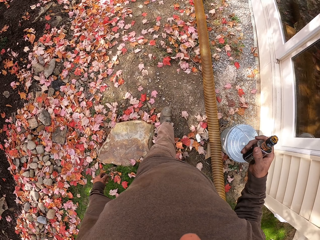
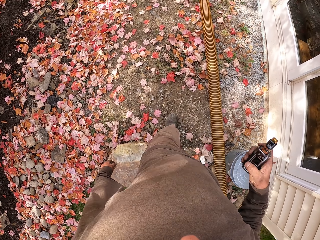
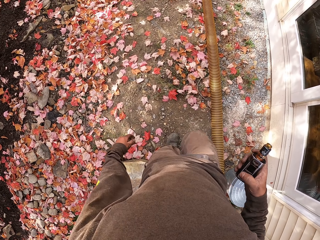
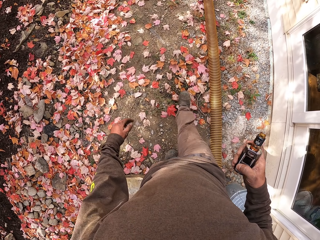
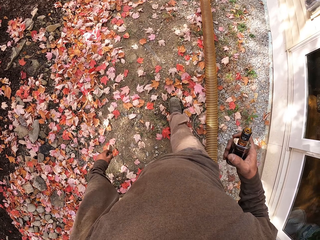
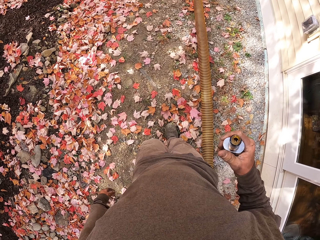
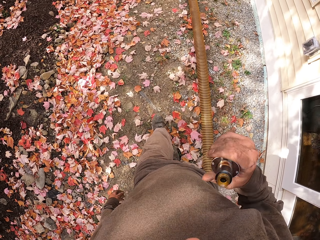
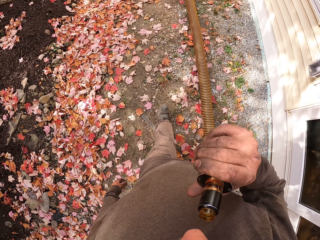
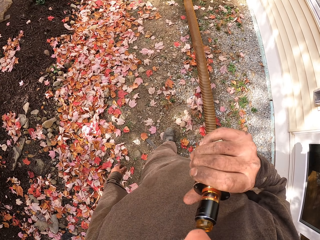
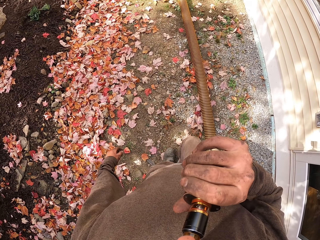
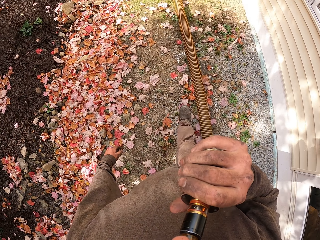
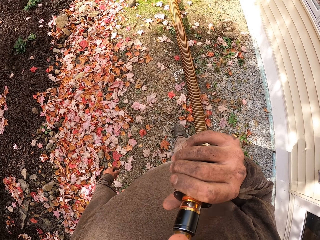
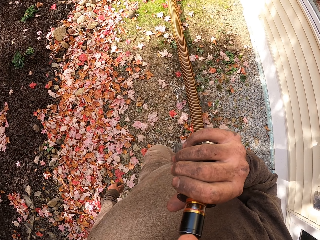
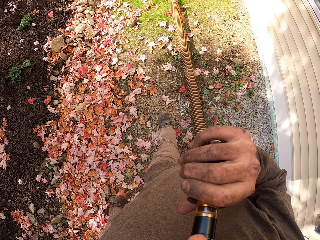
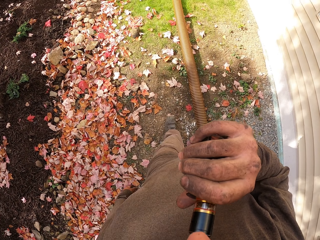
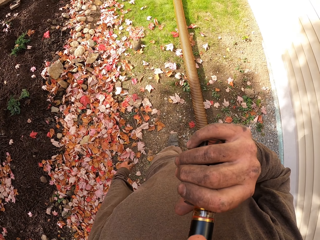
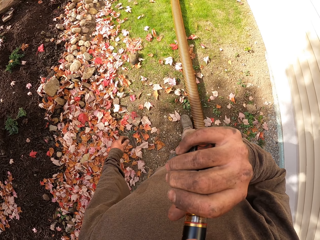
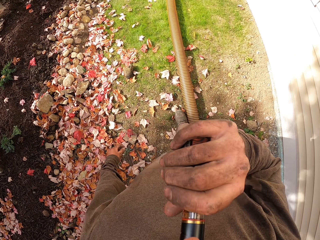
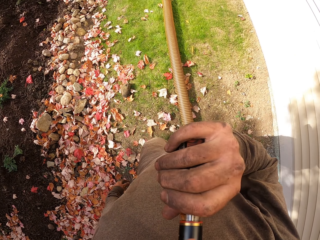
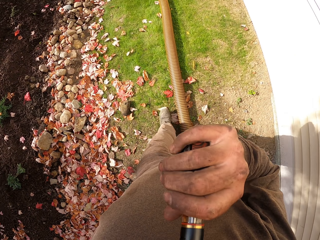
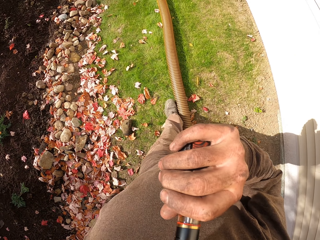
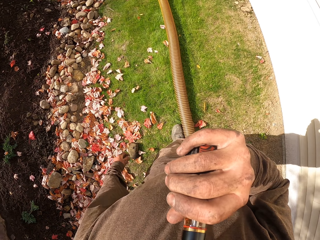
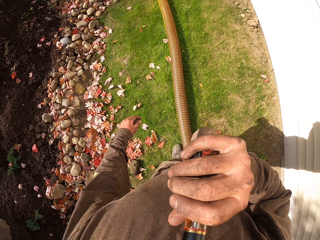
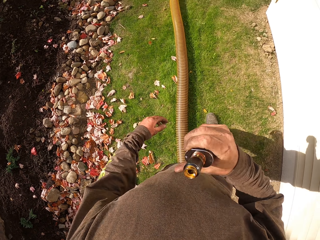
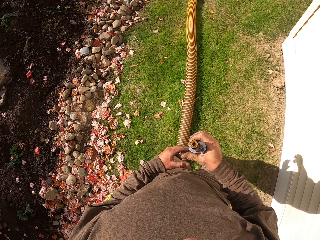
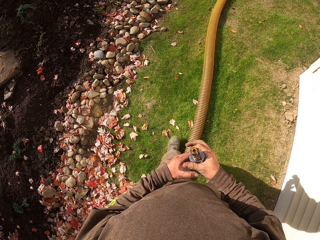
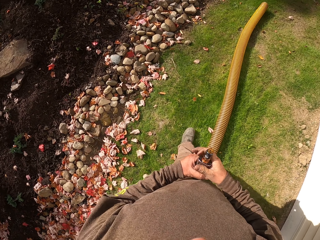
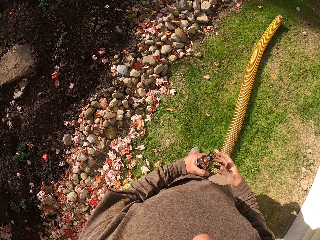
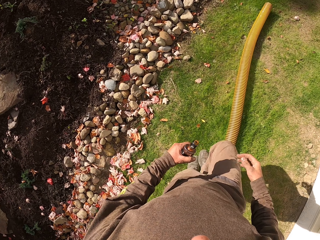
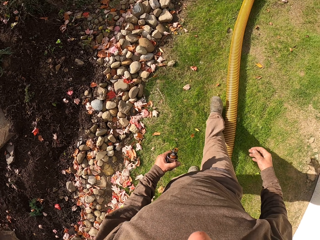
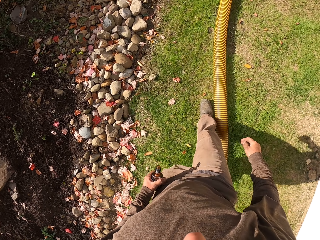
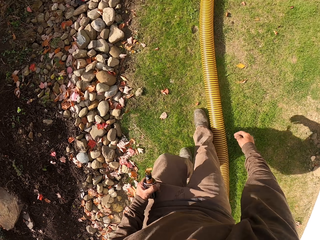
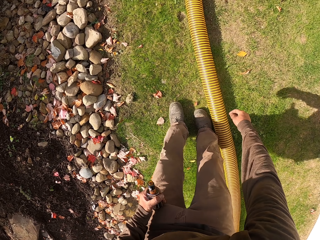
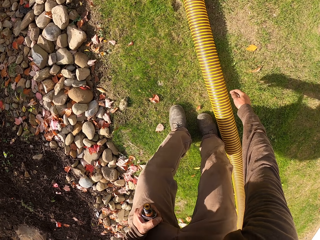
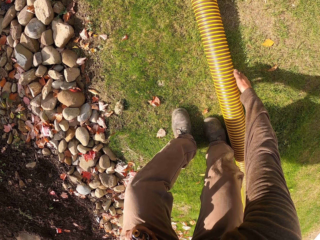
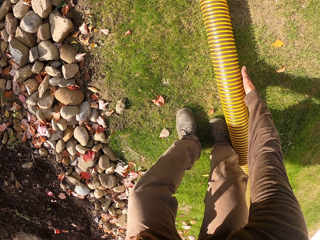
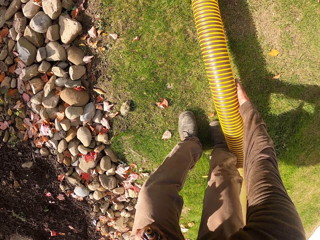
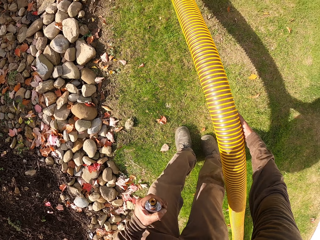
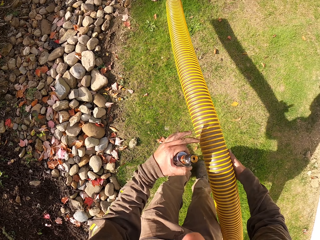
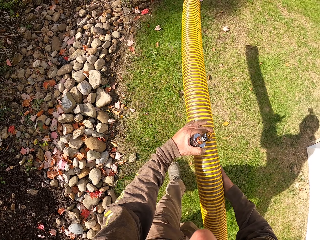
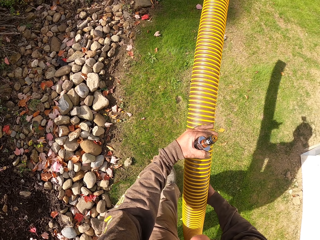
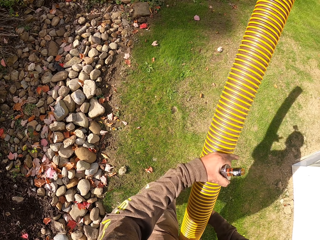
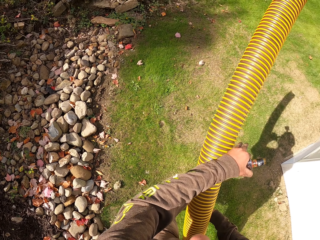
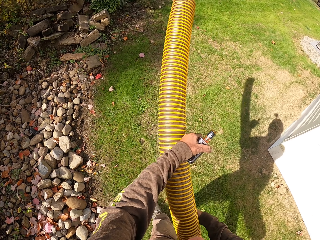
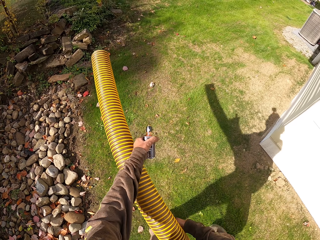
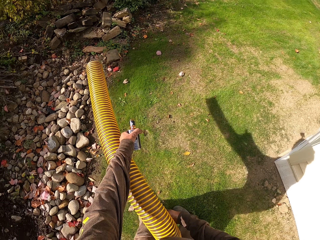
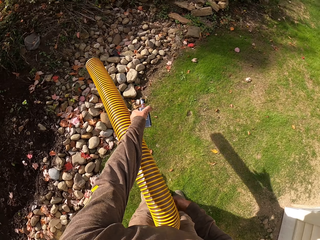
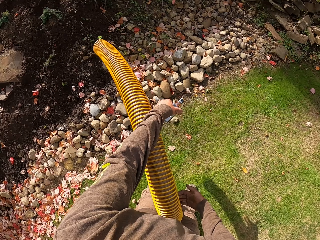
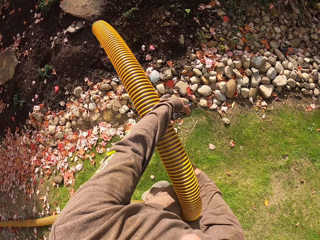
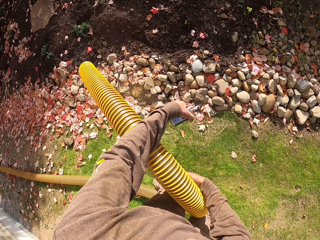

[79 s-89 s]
The camera wearer holds the vape. They inhale the vape. They lower something. They change the vape from the right hand to the left hand. They lift a pipe and bend. They hold the pipe with the right hand. They hold the plastic pipe with both hands. They pull the pipe towards the body.

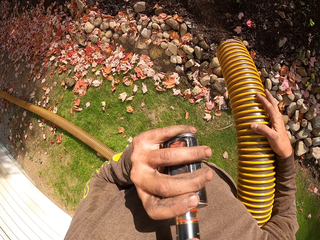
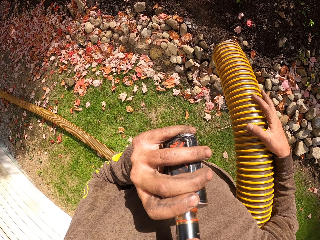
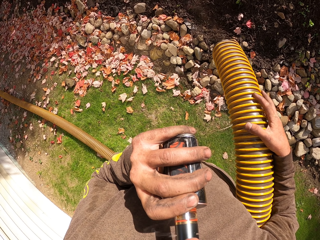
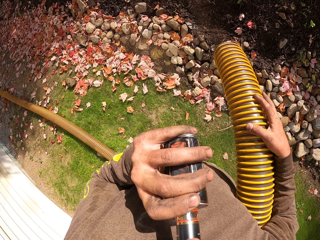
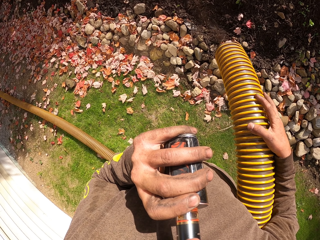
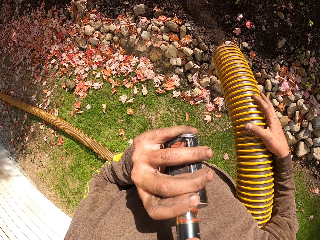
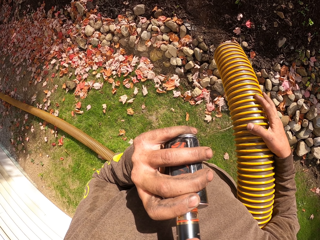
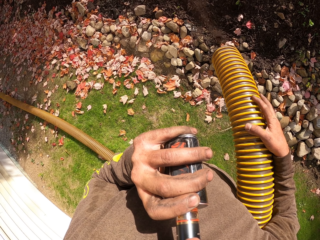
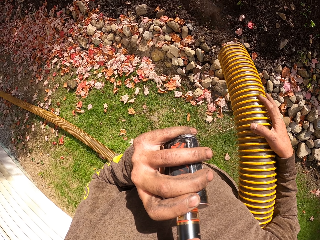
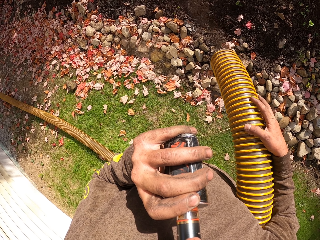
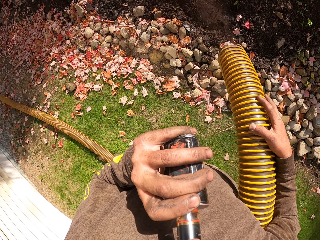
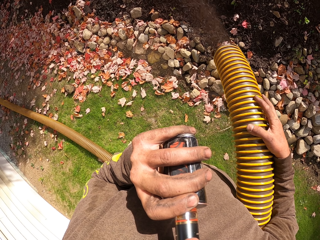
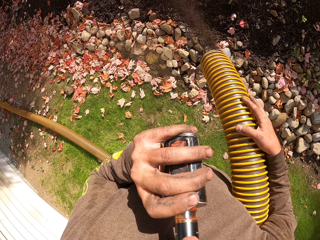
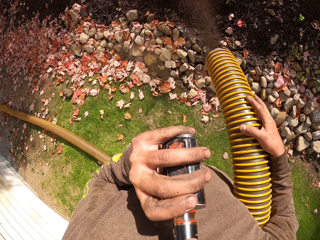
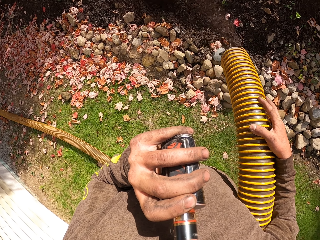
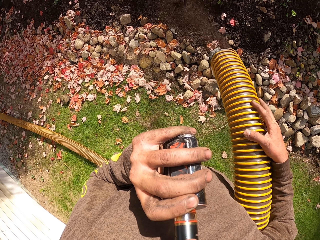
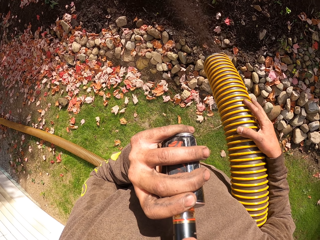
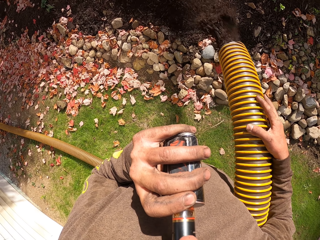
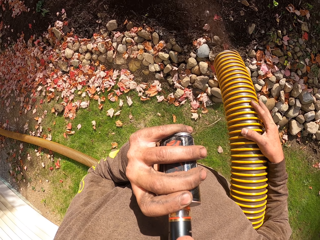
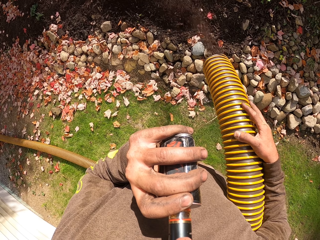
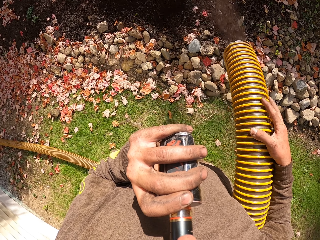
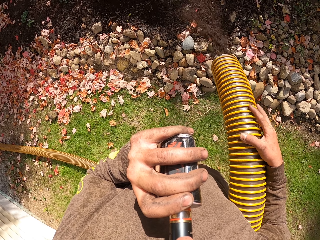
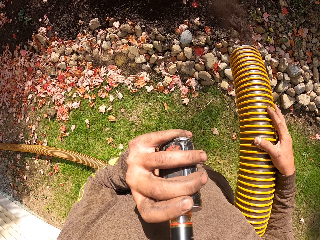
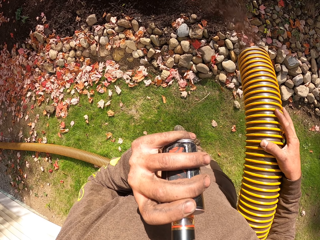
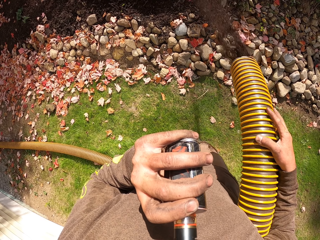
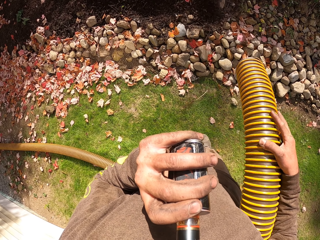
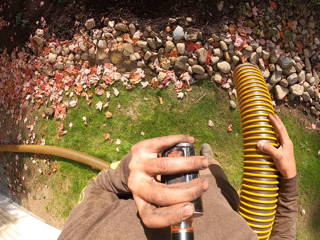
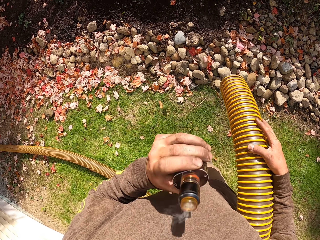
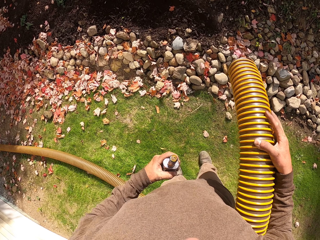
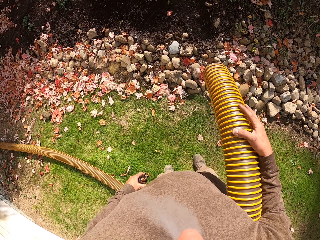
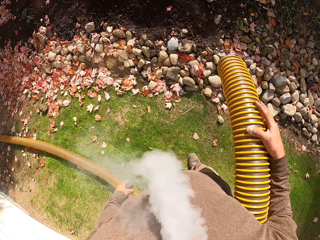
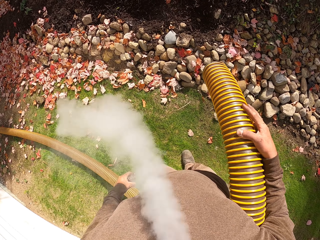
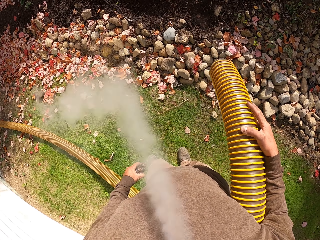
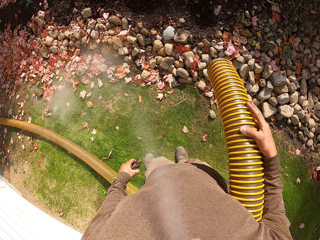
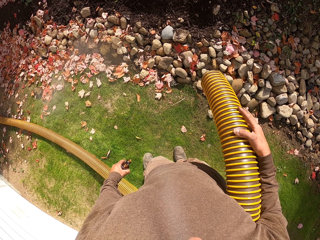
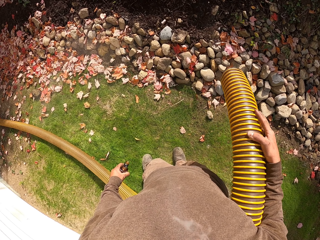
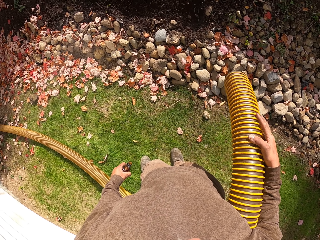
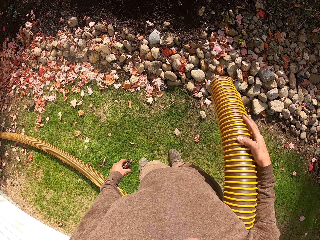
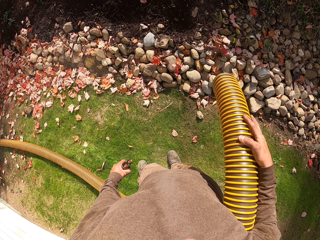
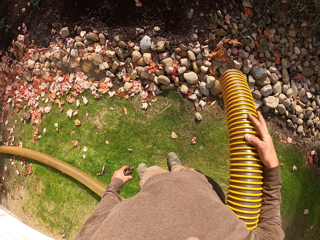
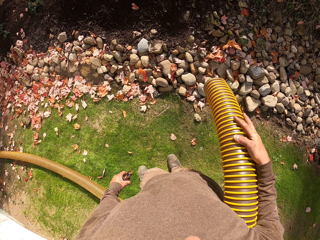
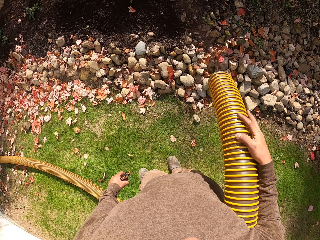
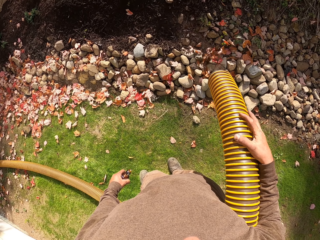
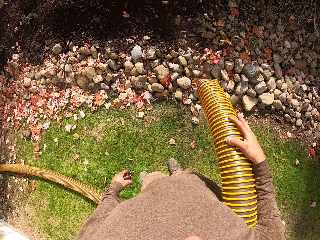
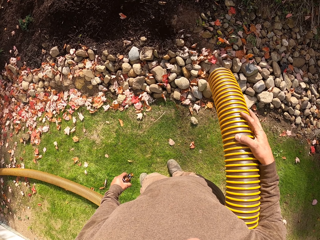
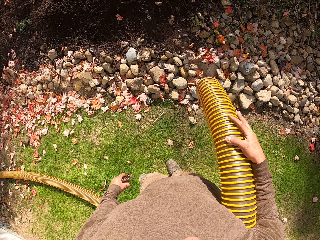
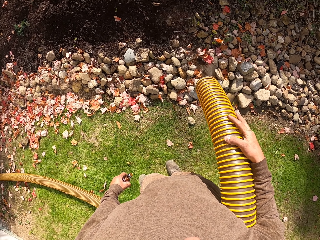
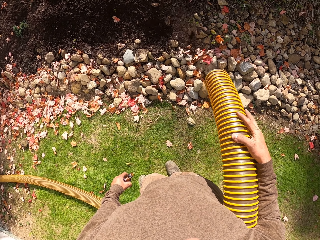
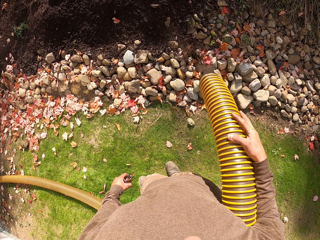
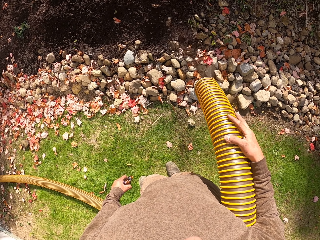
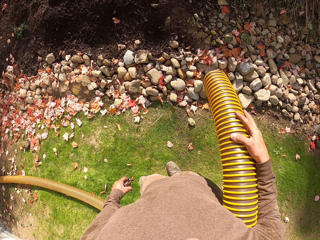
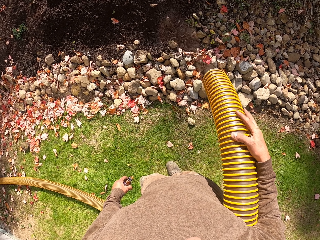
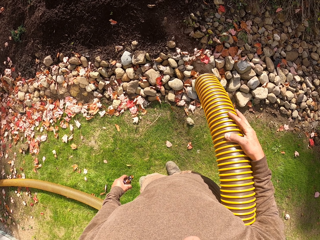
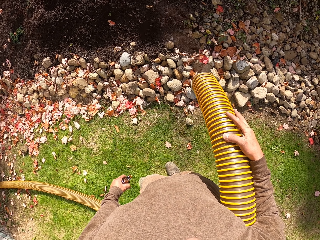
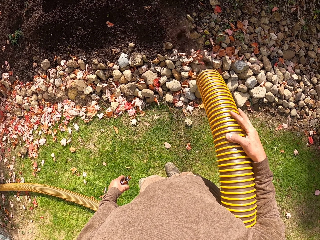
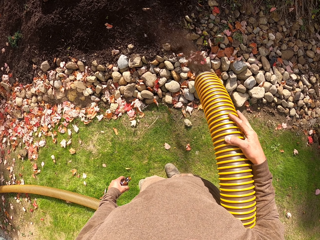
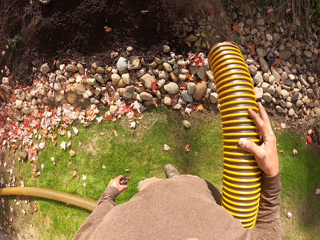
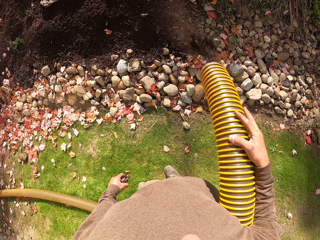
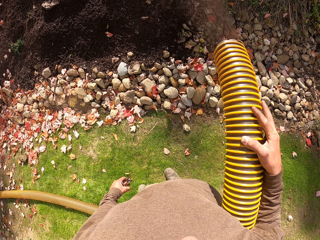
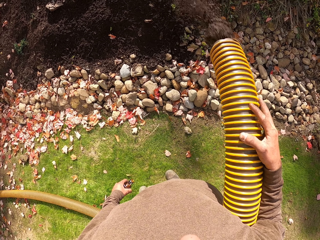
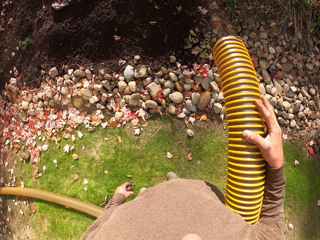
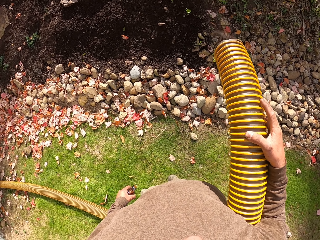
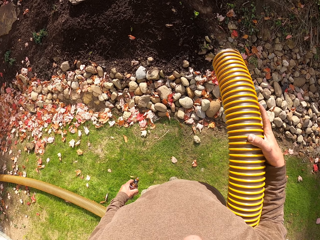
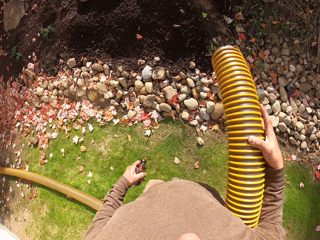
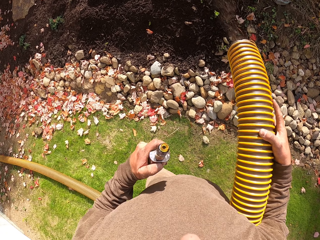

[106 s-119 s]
The camera wearer holds the pipe with the right hand. They spill the soil from the plastic pipe. They lower something.
